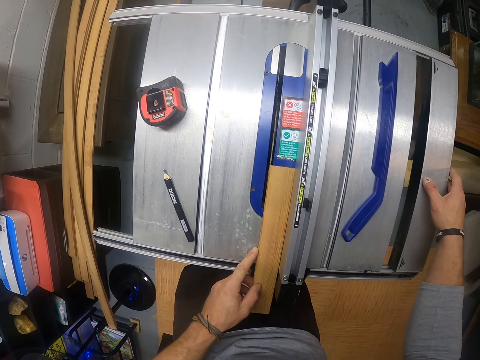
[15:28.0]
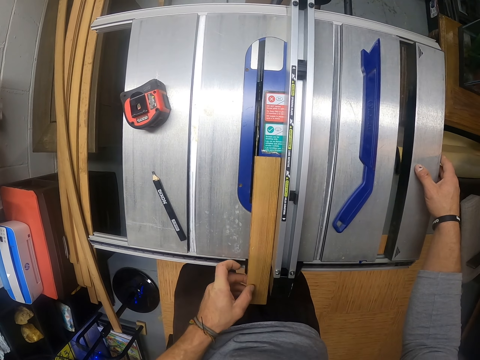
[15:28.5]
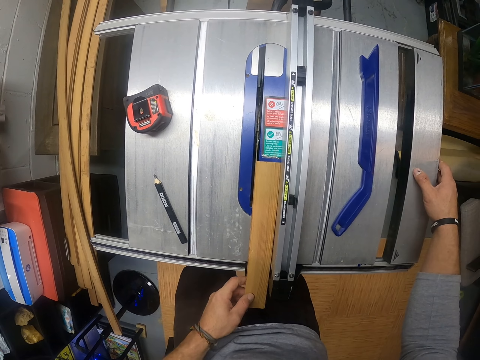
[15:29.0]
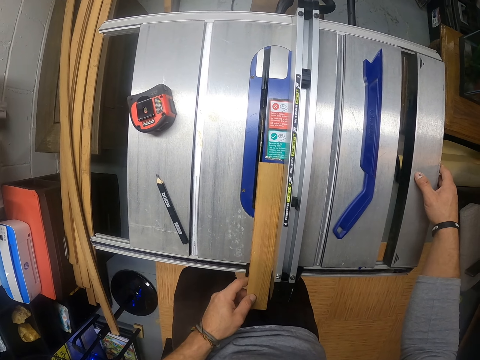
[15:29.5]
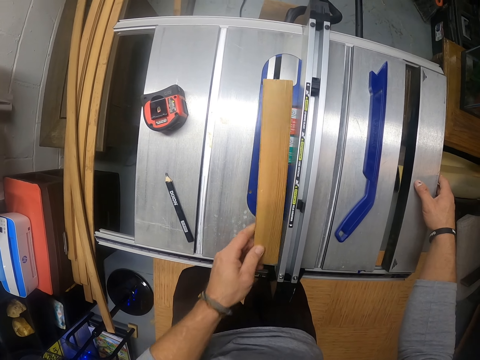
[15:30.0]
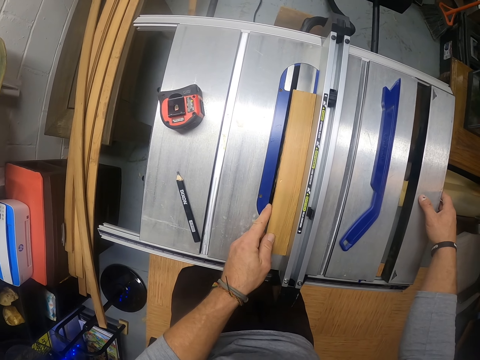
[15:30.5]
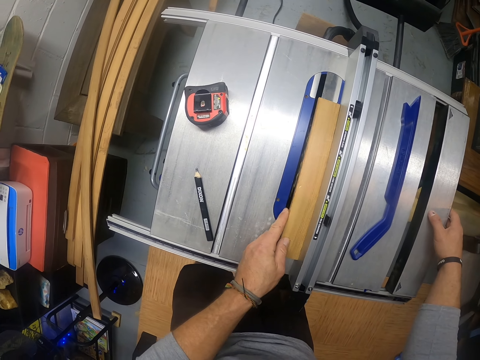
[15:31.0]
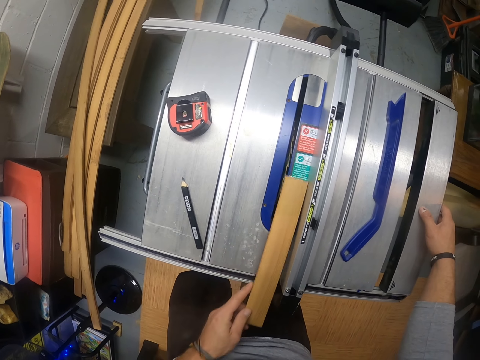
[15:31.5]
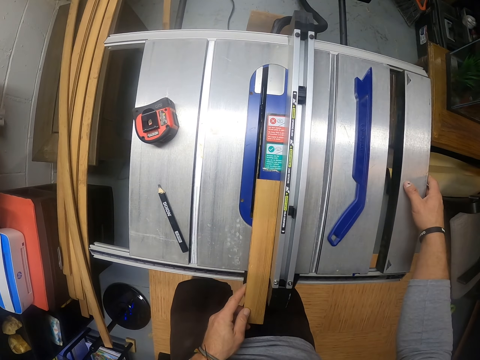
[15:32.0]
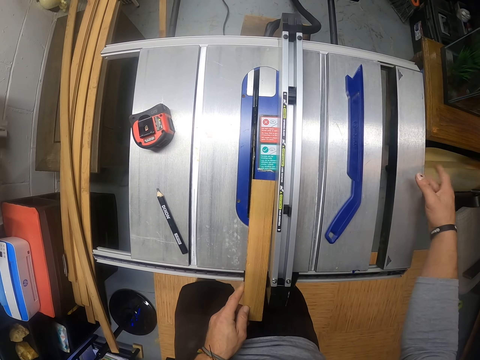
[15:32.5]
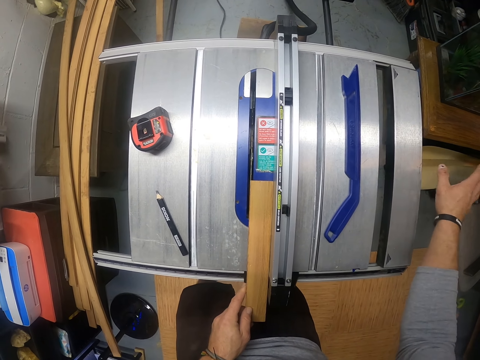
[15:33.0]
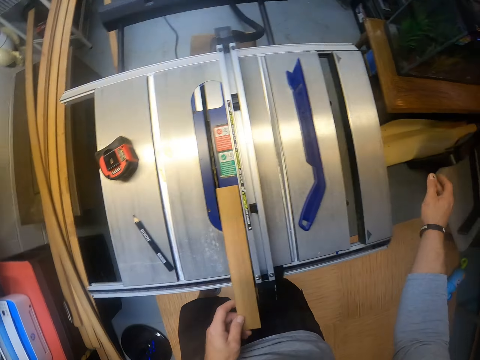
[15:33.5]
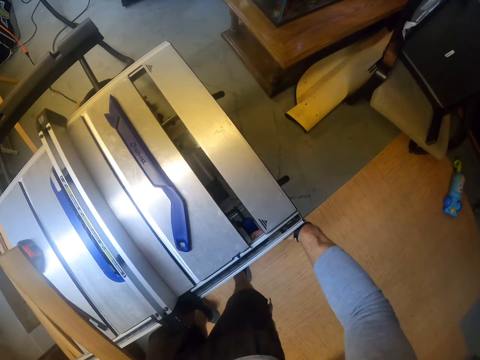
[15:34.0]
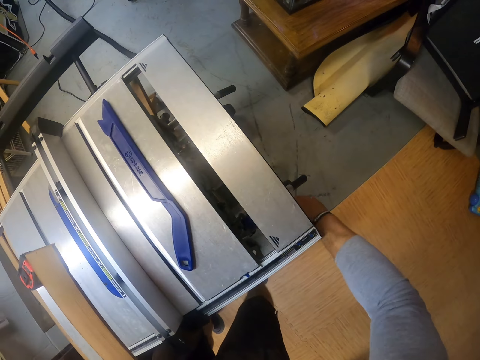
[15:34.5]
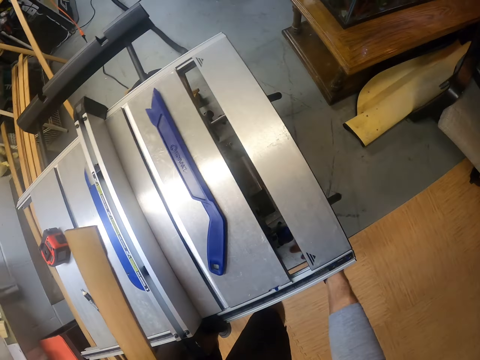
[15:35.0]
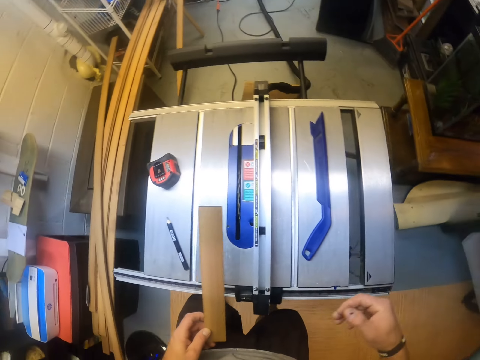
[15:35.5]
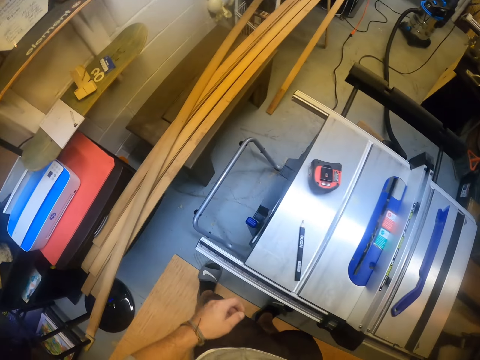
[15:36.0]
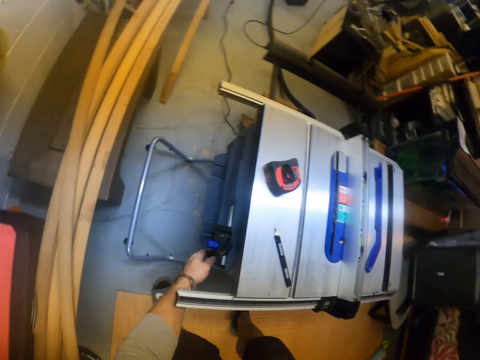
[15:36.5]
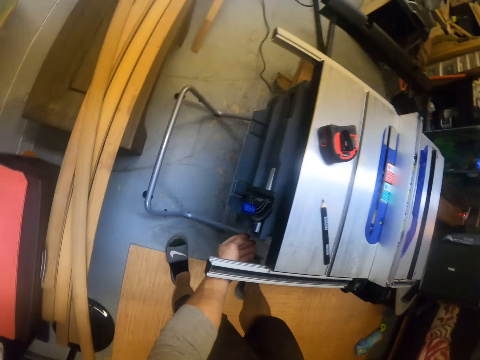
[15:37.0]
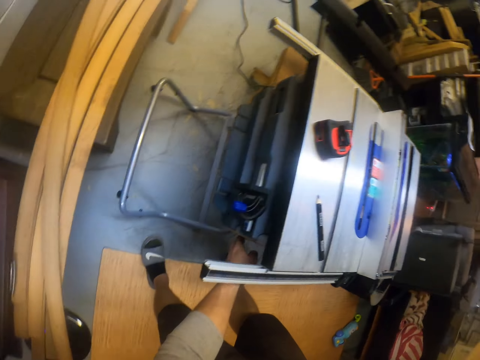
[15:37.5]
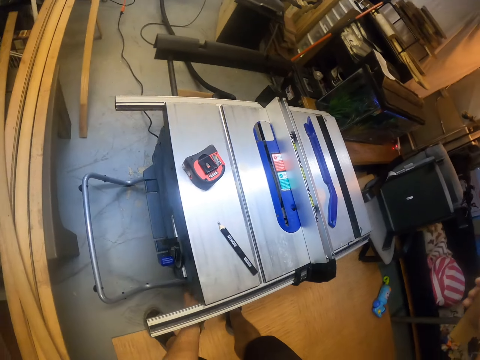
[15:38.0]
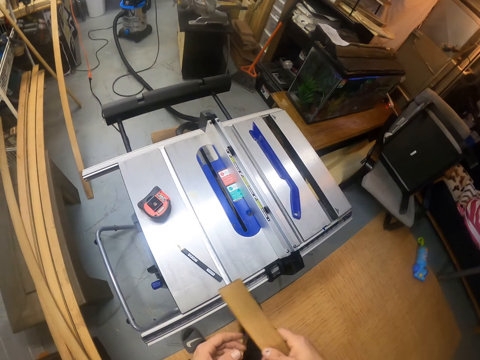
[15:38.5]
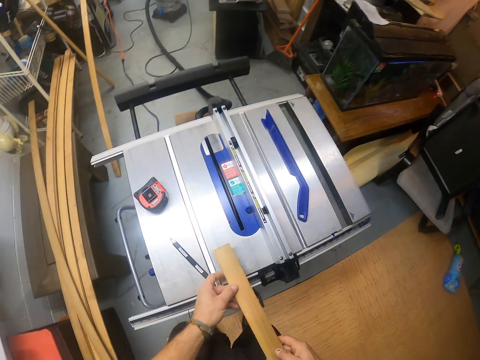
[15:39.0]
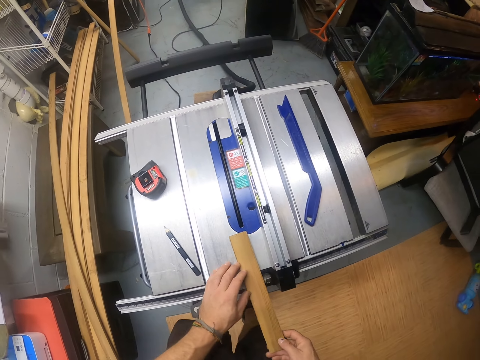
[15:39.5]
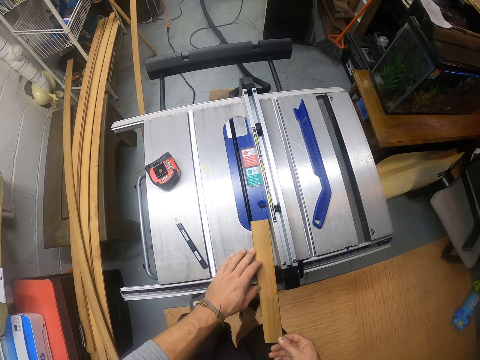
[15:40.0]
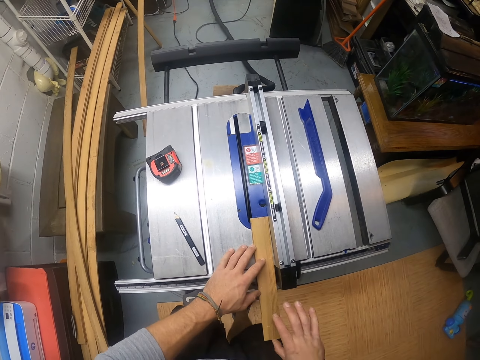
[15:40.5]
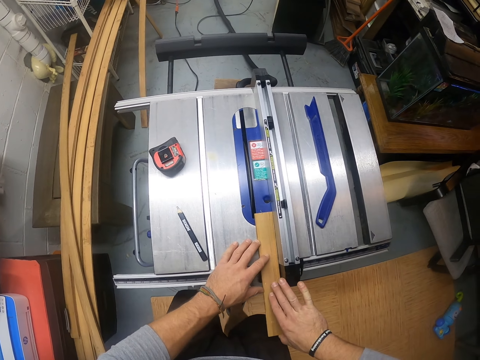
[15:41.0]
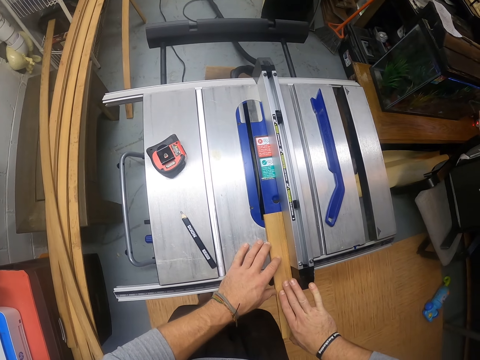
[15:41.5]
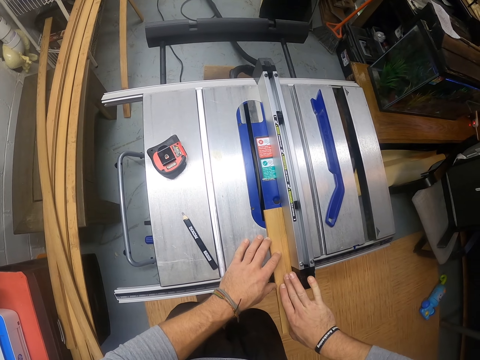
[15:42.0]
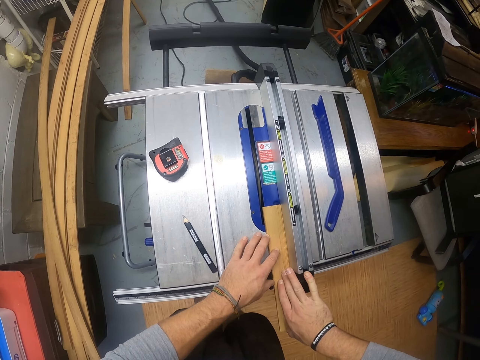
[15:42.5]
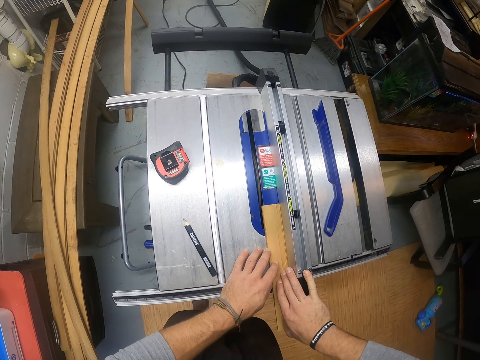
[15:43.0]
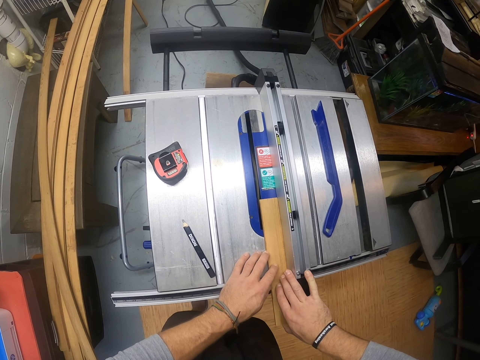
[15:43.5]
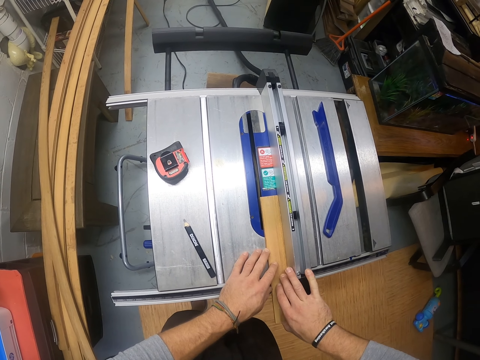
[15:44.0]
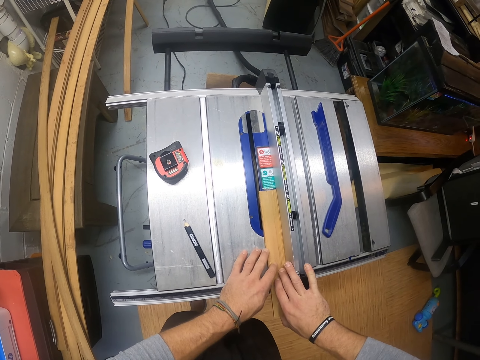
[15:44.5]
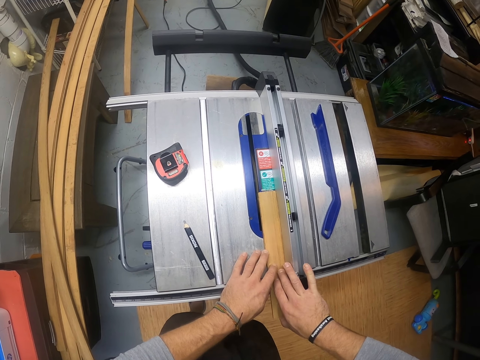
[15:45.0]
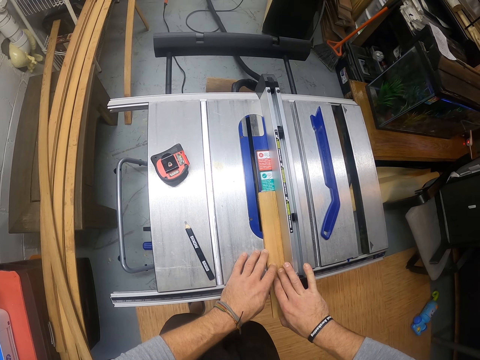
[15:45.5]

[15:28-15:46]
The camera wearer moves the plank on the table saw with his left hand. He holds the piece of wood. He taps the table saw with his right hand. He turns the knob under the table saw with his right hand. He does something. He passes the plank from his left hand to his right hand. He holds the piece of wood. He presses the switch under the table with his right hand. He holds the plank with both hands. He looks around. He puts the plank on the table saw with both hands. He cuts the plank in the table saw with both hands.

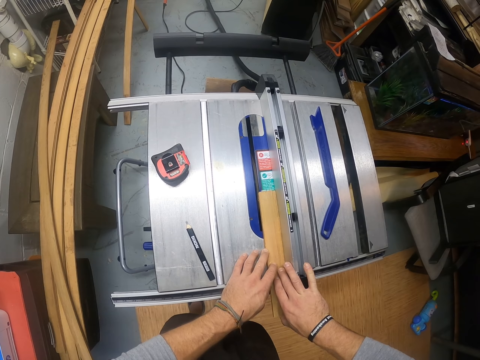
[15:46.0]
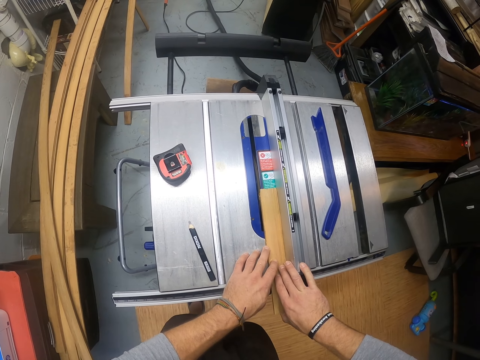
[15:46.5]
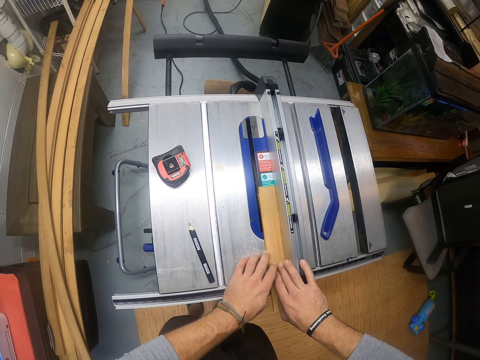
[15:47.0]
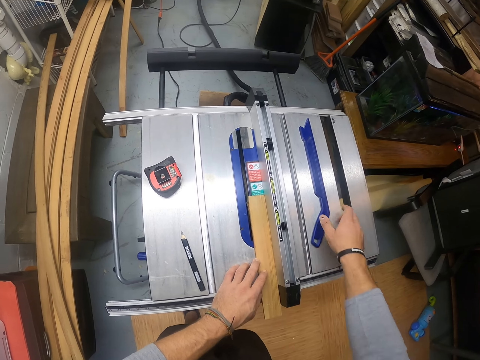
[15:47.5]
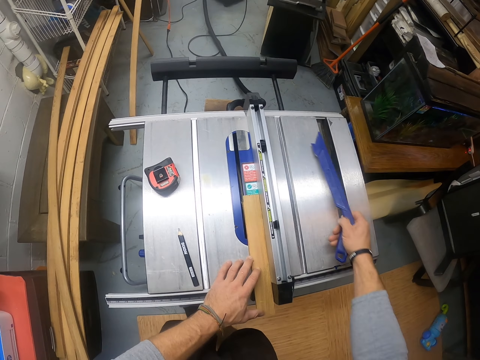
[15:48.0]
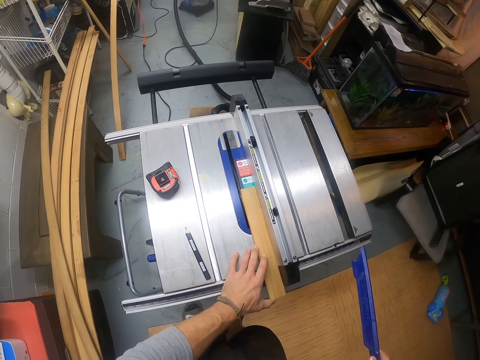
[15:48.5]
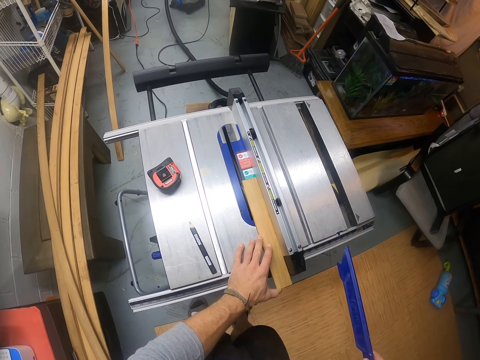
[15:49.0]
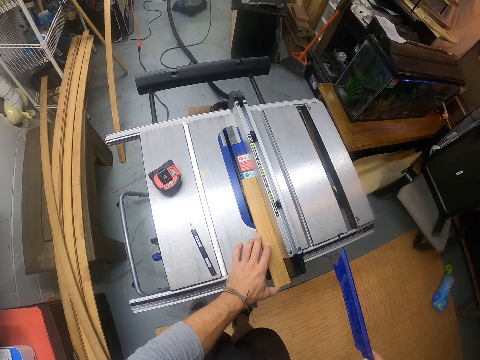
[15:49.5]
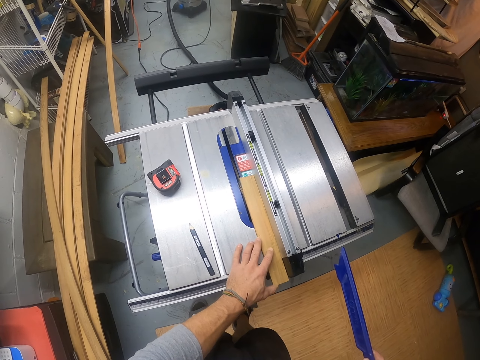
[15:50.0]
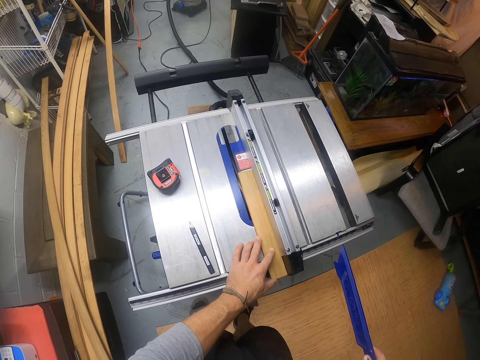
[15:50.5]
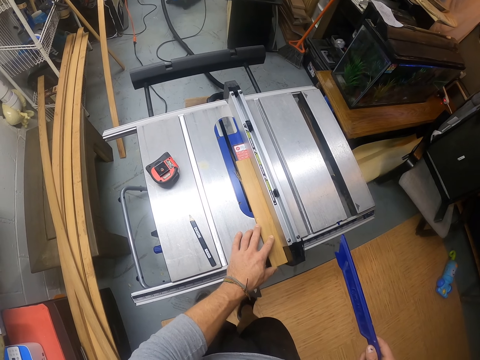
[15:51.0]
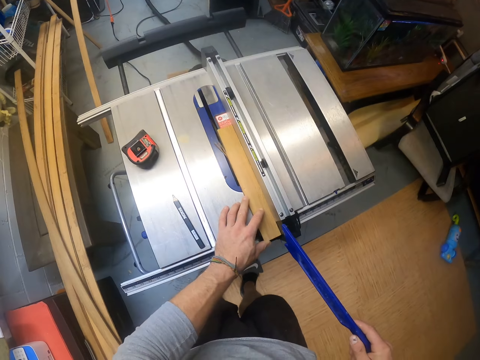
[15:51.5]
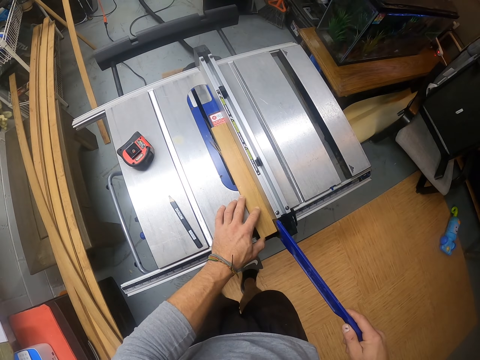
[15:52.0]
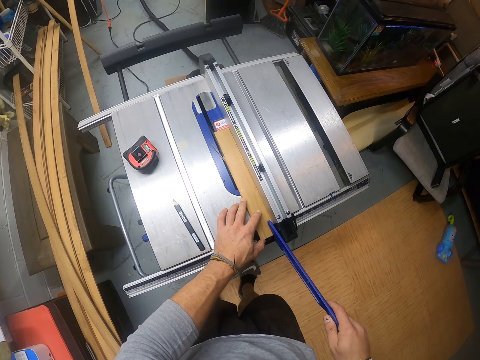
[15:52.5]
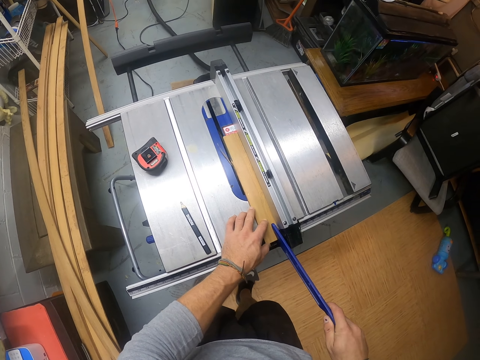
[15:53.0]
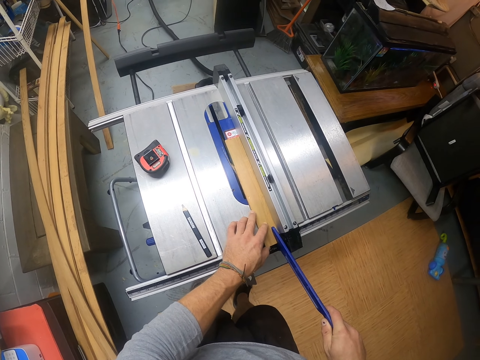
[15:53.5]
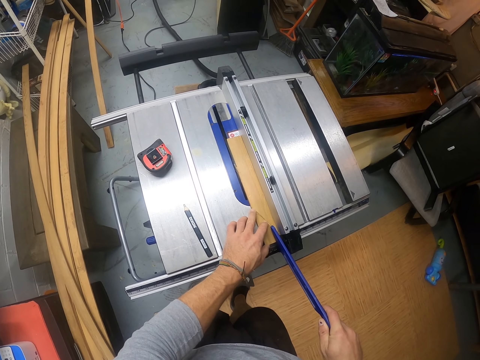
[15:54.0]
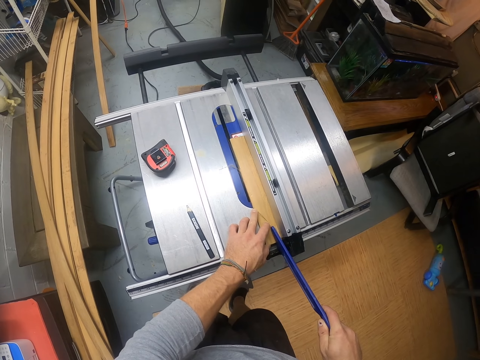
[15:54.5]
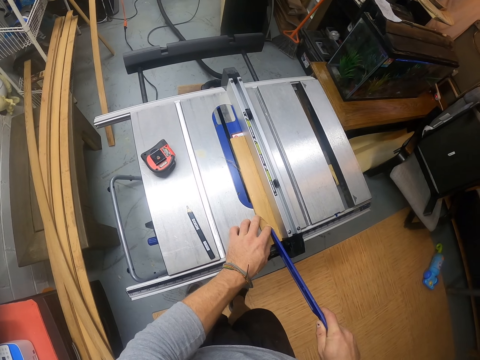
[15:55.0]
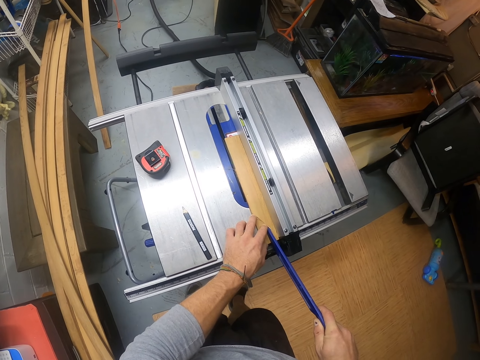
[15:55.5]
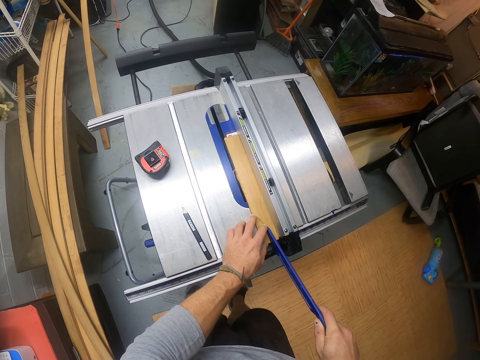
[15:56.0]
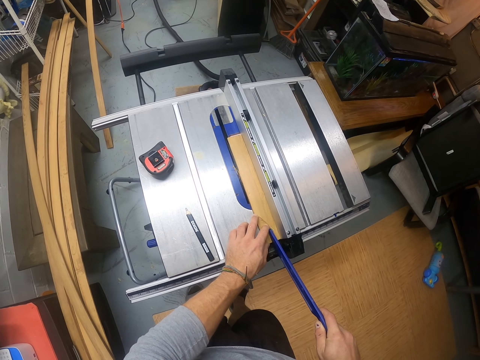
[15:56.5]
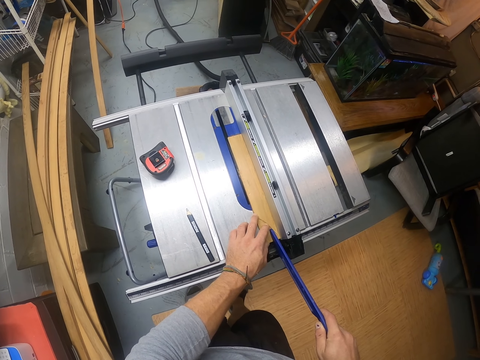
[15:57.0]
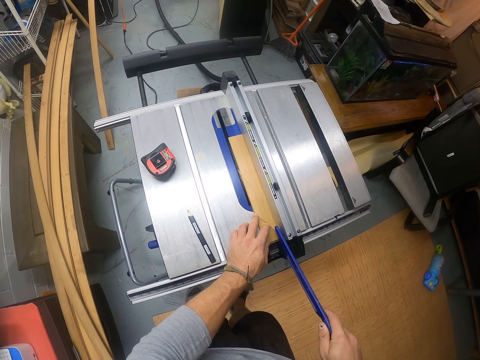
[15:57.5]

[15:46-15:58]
The camera wearer picks the push stick from the table saw with his right hand. He pushes the plank on the table saw with his left hand. He pushes the plank with the push stick in his right hand.
